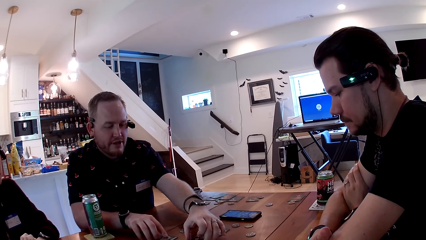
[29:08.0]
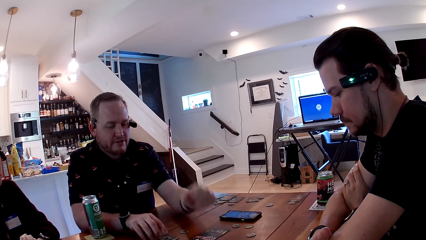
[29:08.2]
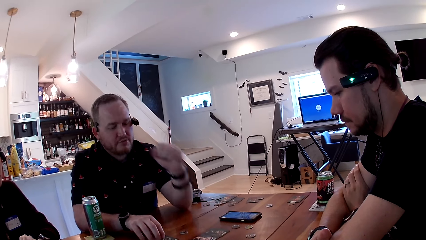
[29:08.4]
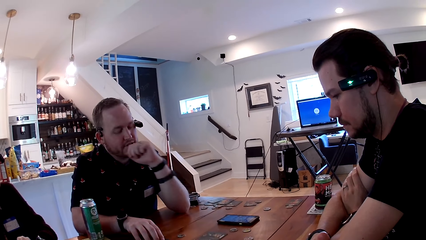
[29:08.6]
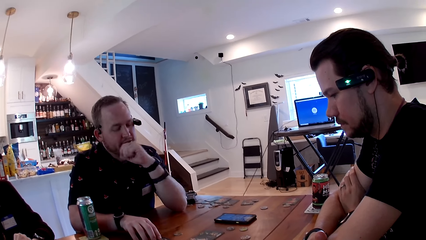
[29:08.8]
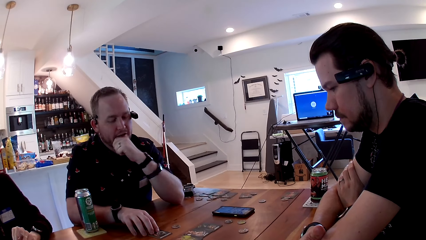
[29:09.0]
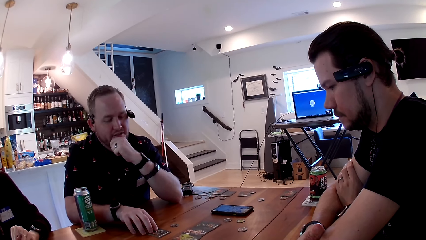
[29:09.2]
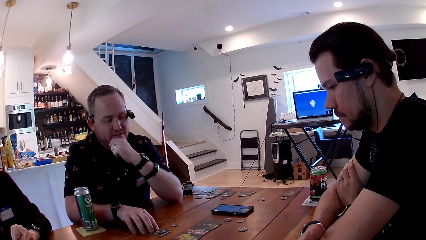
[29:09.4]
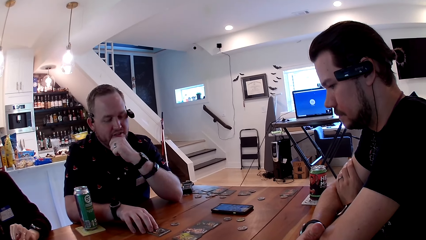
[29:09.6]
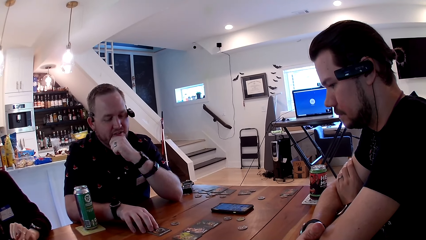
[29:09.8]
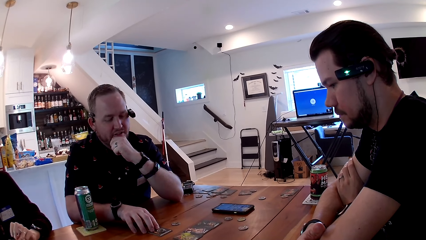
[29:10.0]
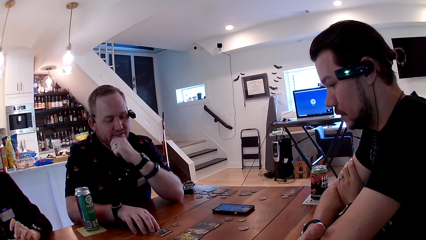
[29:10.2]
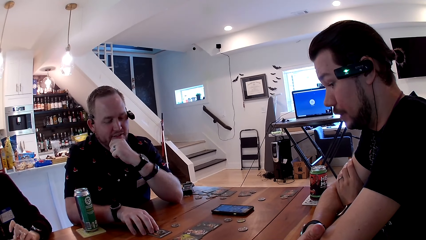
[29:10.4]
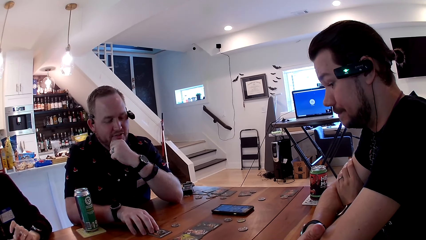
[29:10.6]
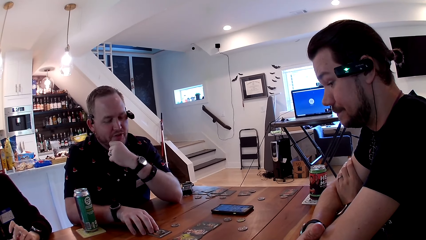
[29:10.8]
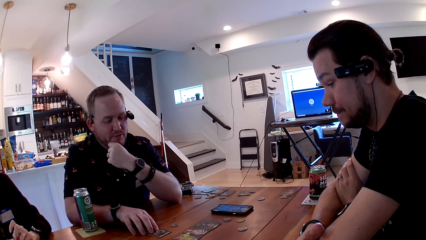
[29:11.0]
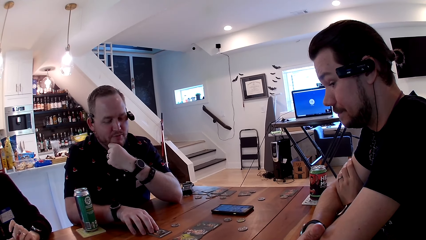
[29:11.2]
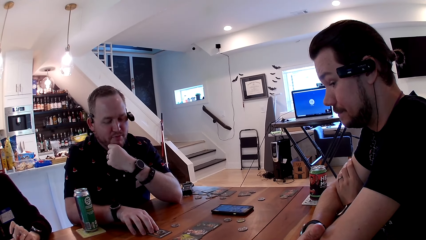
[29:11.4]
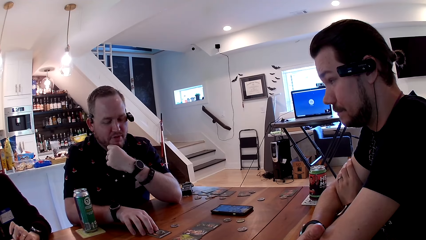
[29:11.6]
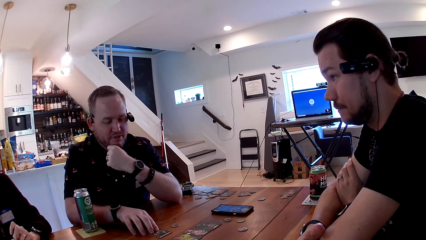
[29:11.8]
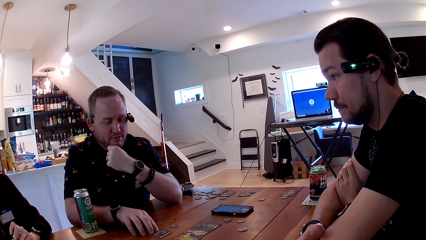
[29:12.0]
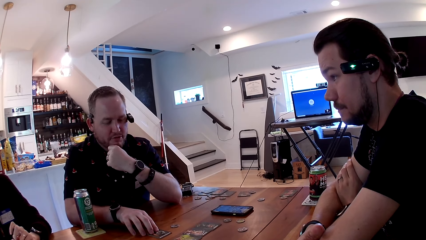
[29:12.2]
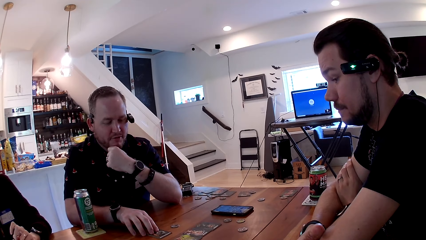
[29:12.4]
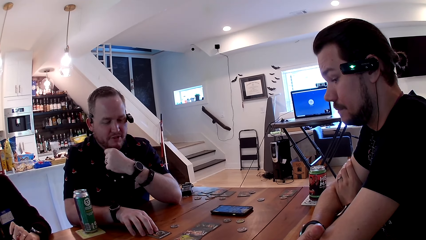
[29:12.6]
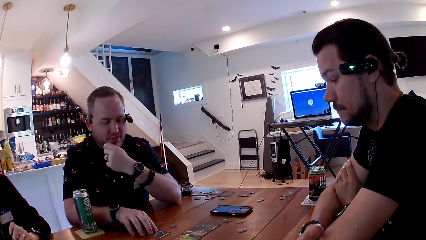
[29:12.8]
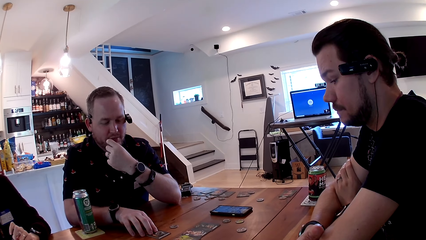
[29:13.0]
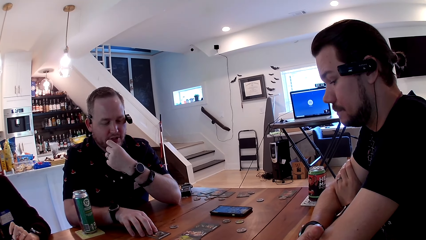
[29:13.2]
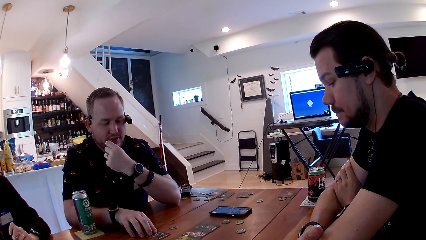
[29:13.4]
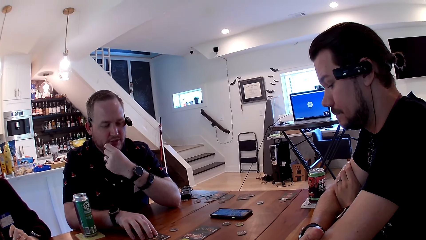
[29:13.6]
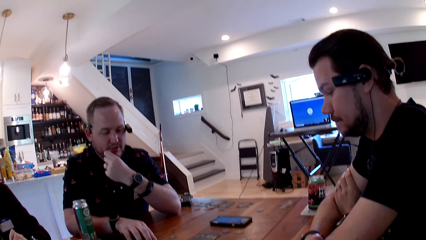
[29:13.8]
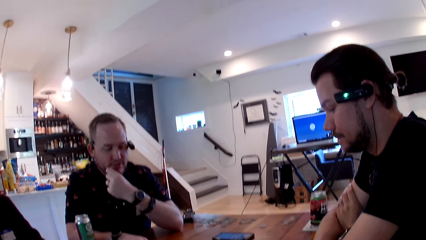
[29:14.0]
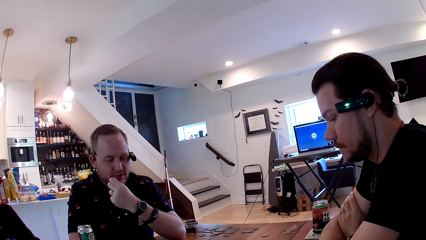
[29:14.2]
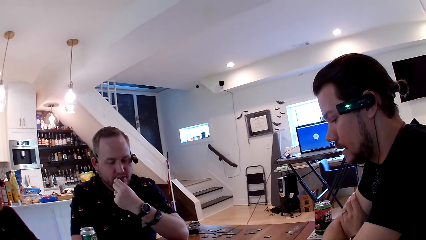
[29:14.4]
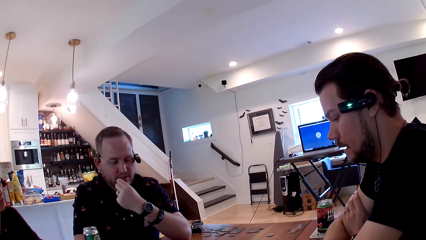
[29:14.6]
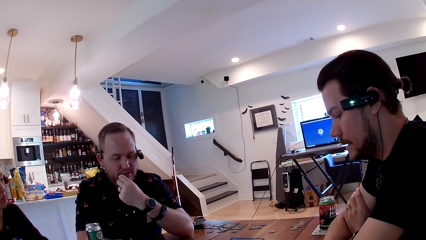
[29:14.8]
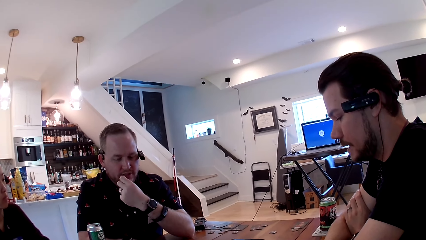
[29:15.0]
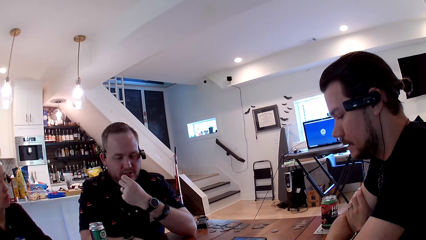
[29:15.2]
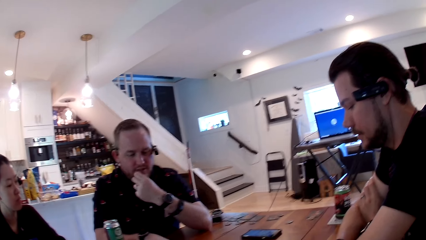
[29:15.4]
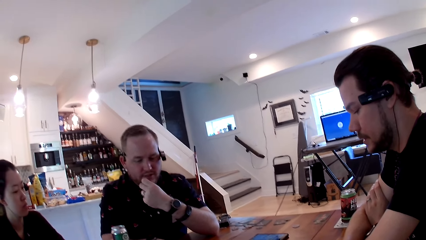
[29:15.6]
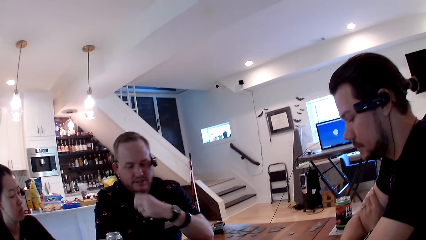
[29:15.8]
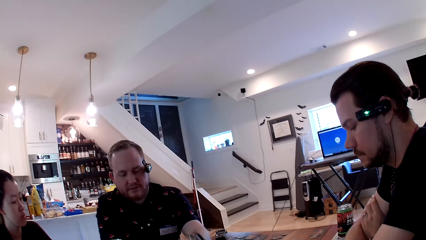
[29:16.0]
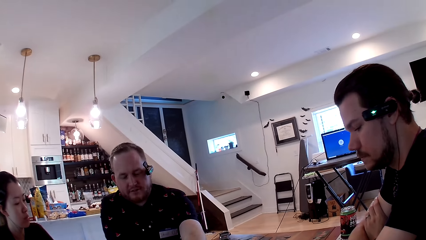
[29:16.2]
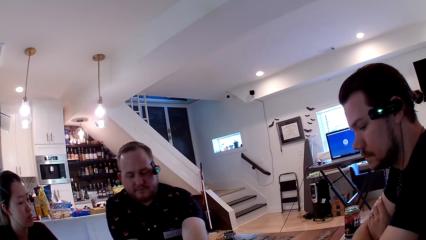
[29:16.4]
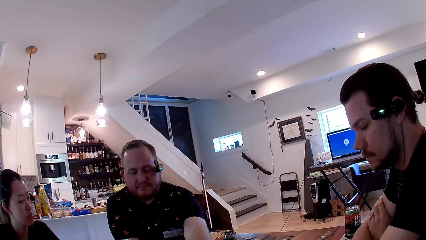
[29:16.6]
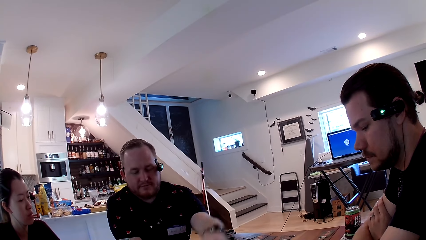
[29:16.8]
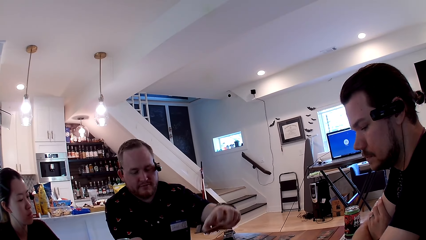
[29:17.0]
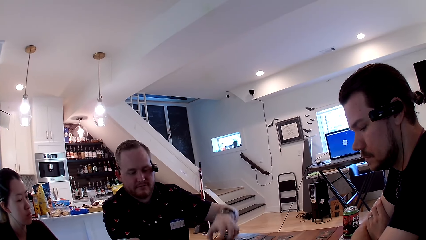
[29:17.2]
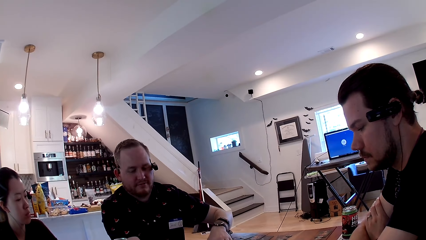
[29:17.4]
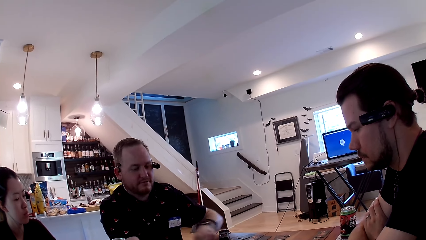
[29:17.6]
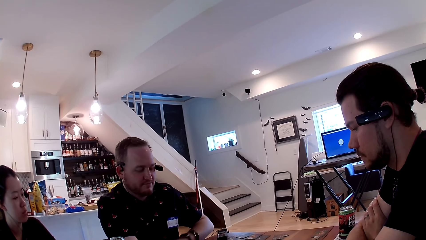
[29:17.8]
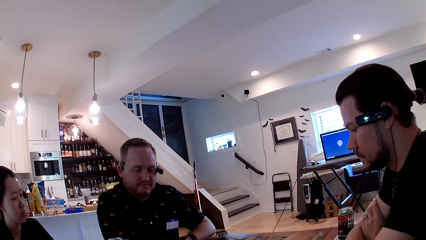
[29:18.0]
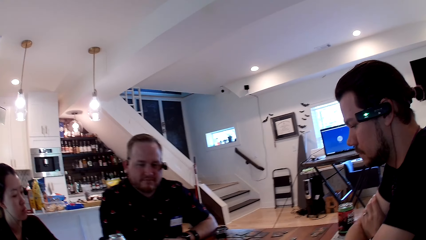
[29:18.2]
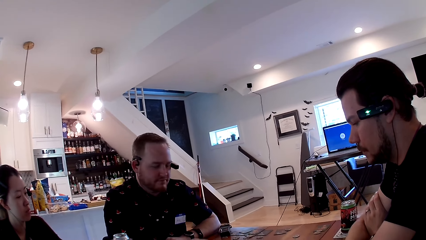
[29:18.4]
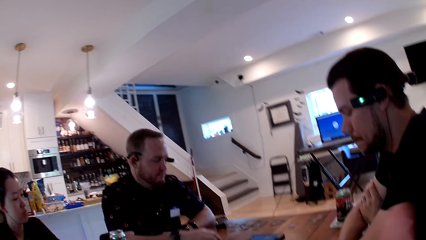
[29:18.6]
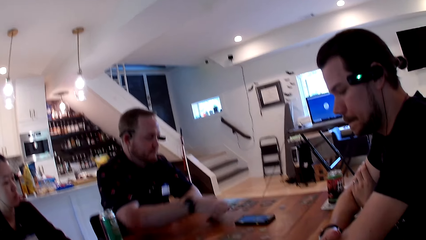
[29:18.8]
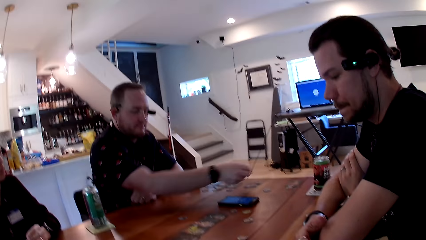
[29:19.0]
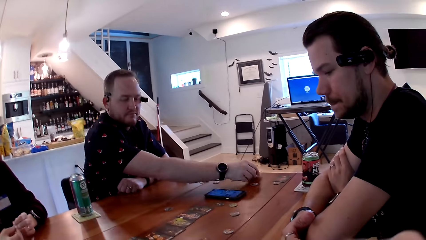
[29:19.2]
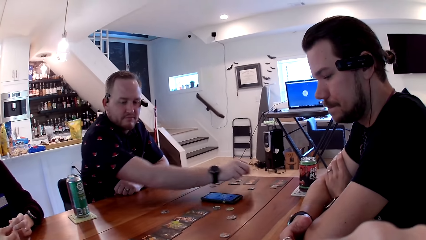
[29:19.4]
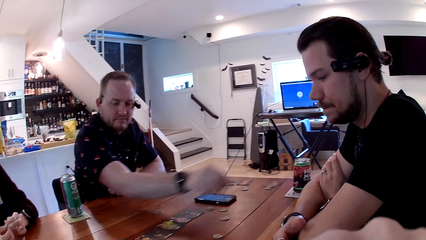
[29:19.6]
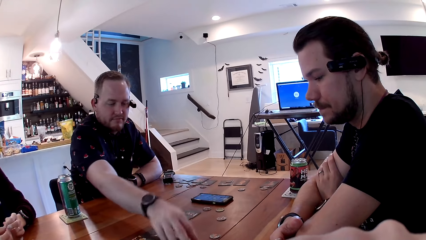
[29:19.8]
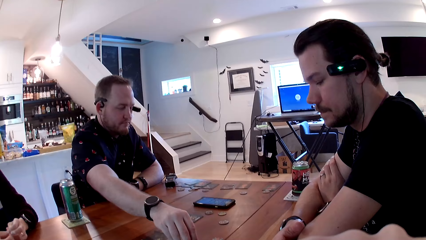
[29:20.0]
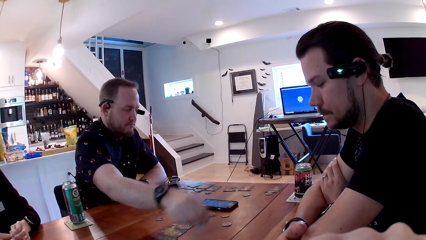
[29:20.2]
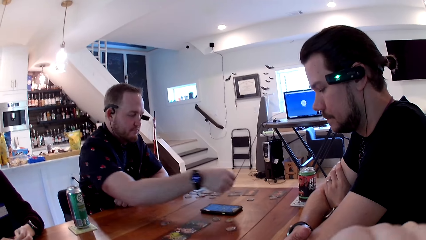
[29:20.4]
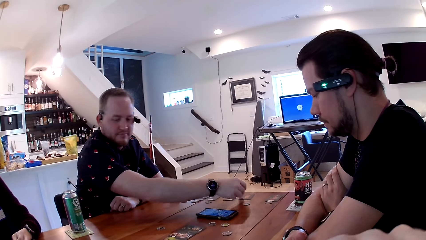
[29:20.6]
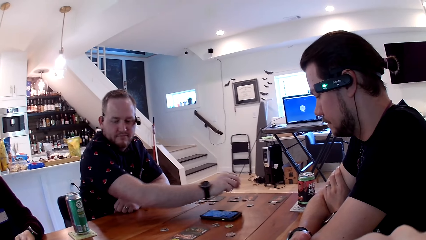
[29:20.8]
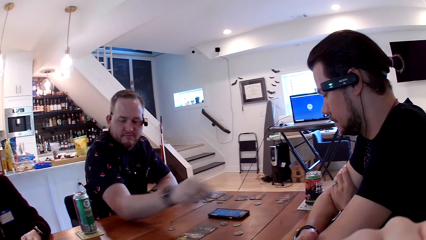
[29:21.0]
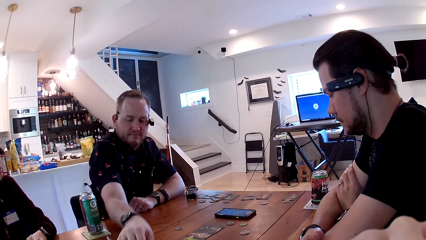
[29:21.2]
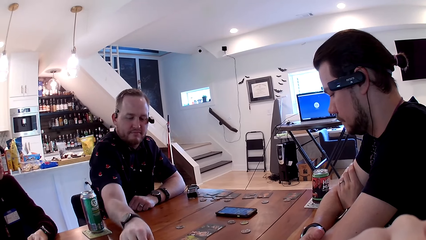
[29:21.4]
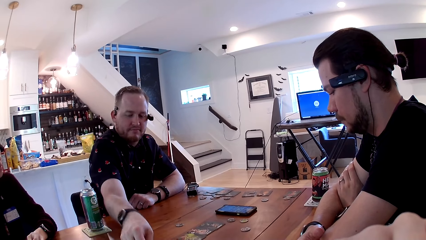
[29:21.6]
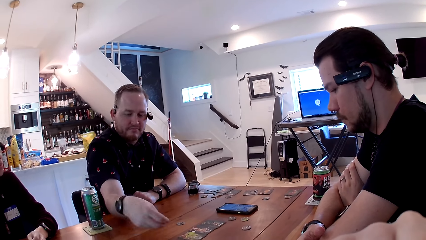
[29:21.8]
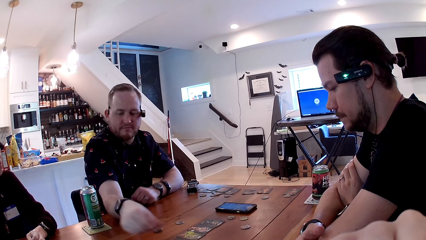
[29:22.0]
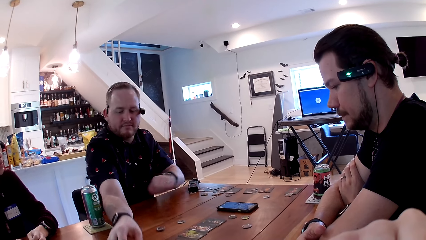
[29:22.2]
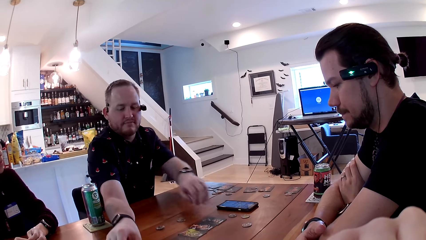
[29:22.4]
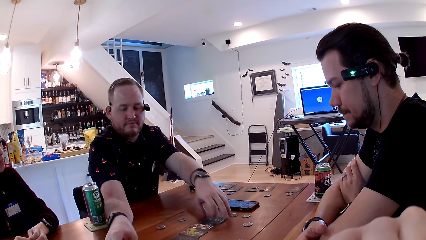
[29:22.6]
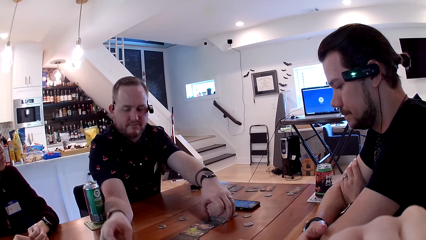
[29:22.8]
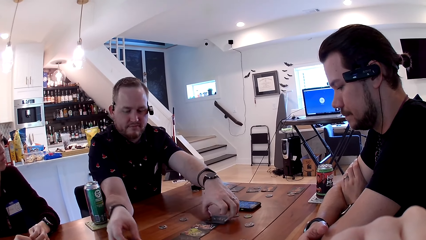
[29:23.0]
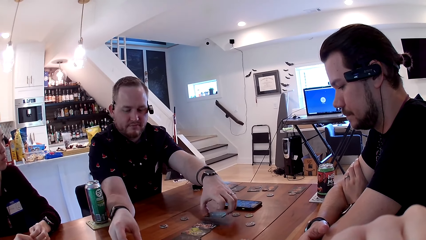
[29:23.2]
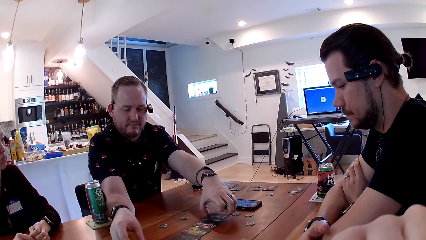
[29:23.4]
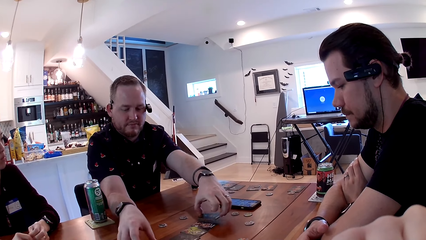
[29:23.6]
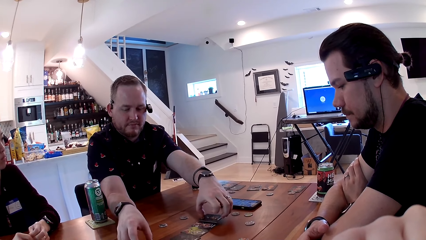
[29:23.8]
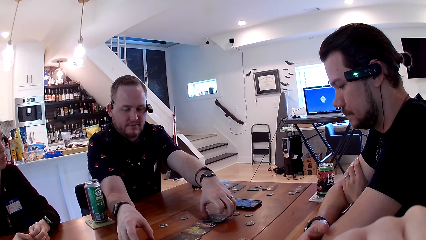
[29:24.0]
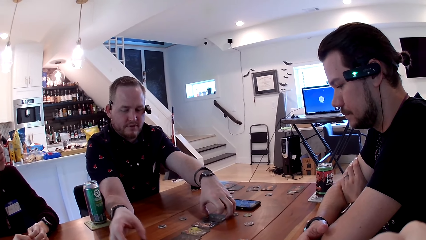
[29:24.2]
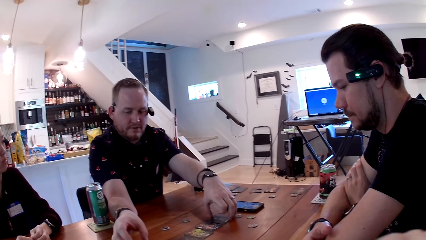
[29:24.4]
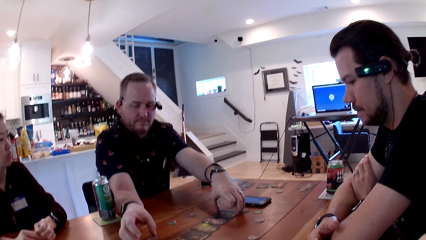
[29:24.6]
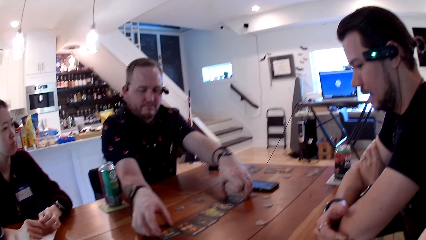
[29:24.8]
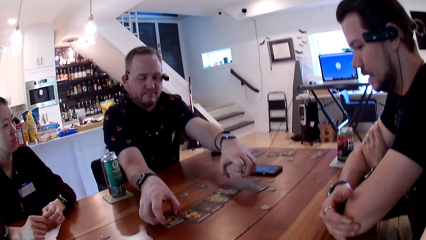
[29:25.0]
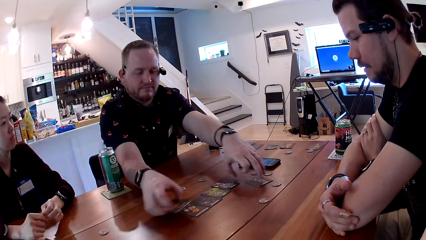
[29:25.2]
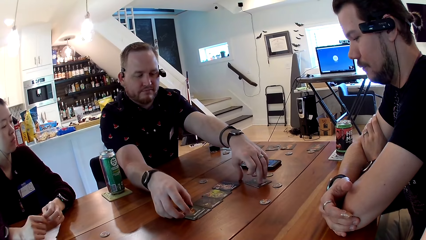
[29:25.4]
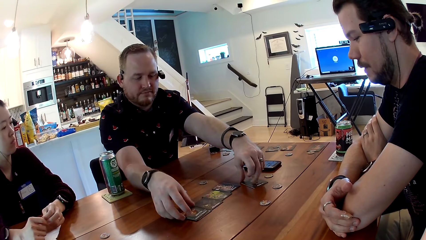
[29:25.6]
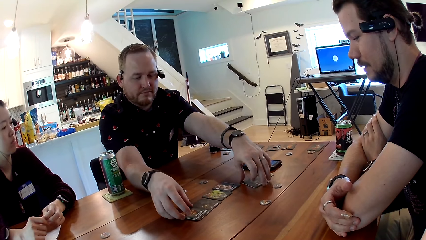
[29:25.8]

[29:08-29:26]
The man talks to people on the table. The camera wearer talks to everyone on the table. The man carries a card from the table and drops the card on the table. He carries a chip from the table and drops the chip on the card on the table. He arranges cards on the table with both hands.
